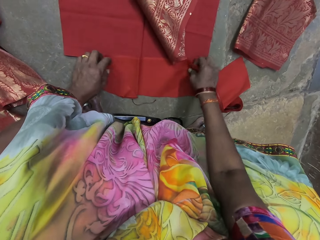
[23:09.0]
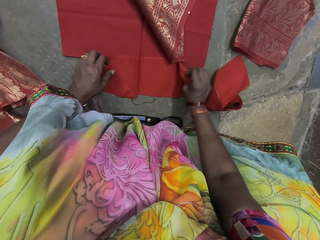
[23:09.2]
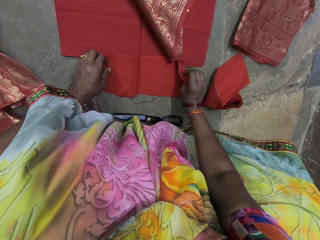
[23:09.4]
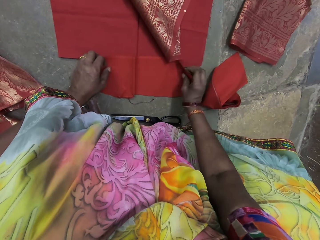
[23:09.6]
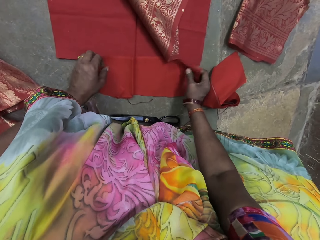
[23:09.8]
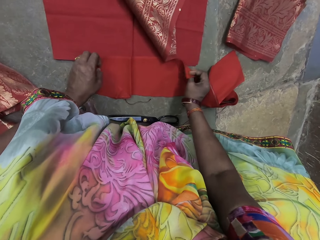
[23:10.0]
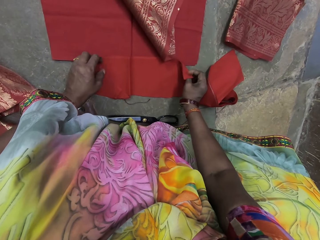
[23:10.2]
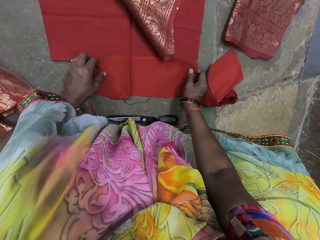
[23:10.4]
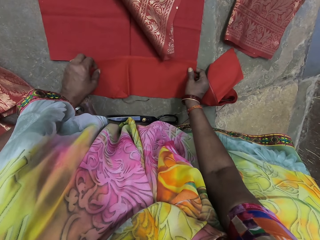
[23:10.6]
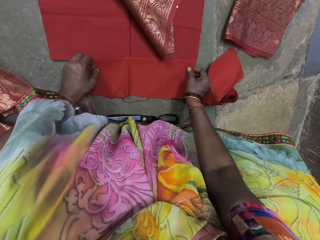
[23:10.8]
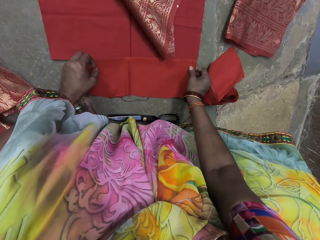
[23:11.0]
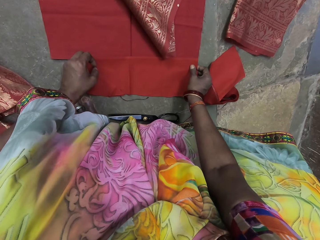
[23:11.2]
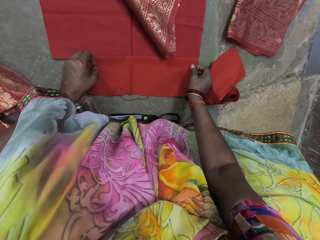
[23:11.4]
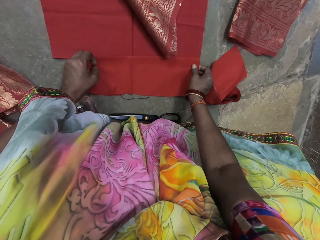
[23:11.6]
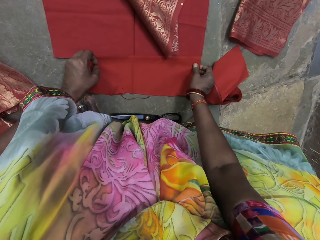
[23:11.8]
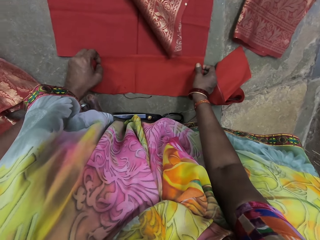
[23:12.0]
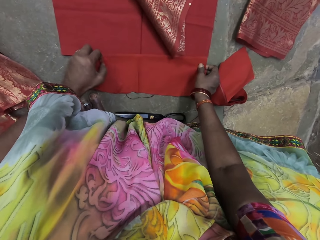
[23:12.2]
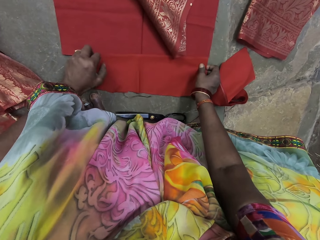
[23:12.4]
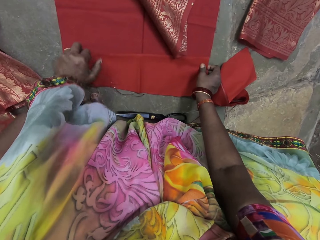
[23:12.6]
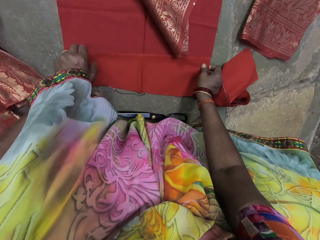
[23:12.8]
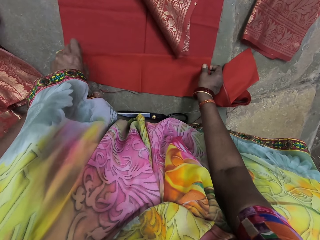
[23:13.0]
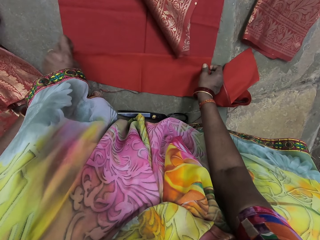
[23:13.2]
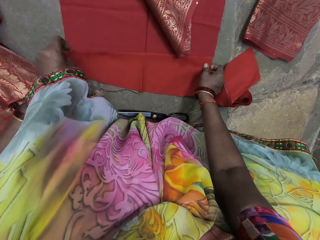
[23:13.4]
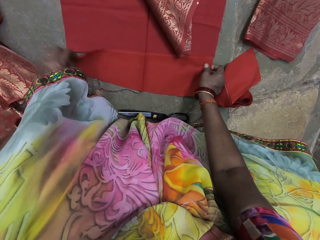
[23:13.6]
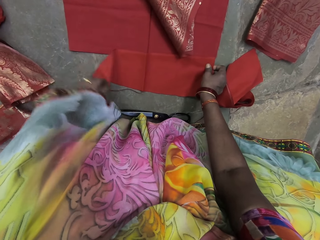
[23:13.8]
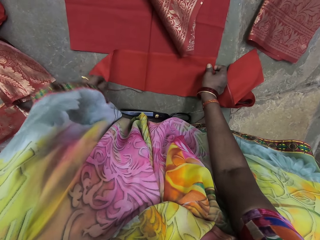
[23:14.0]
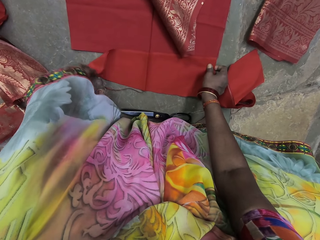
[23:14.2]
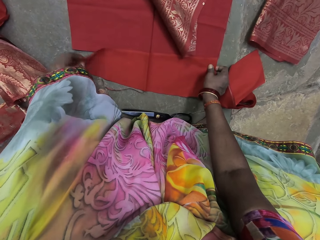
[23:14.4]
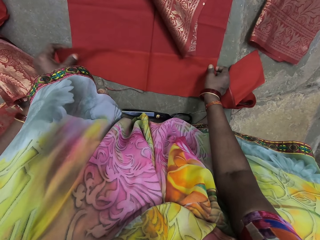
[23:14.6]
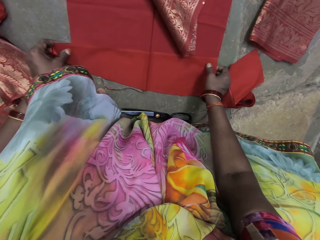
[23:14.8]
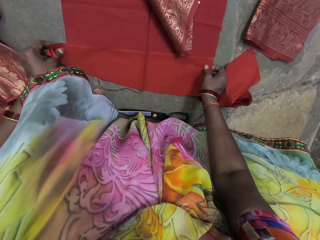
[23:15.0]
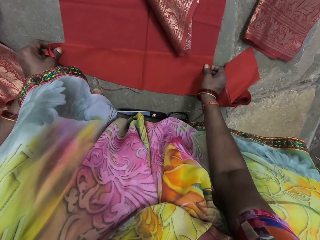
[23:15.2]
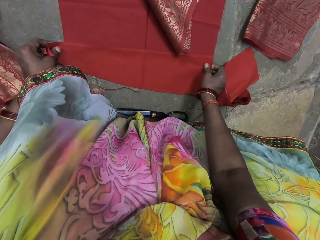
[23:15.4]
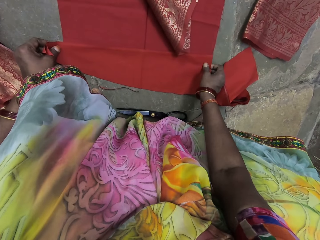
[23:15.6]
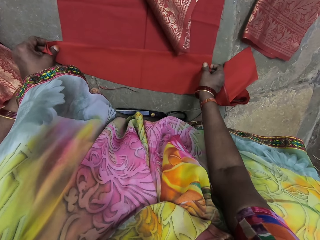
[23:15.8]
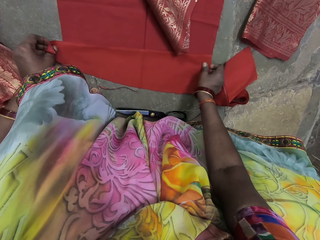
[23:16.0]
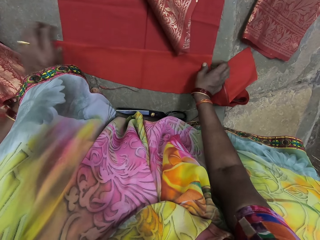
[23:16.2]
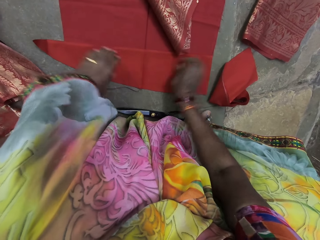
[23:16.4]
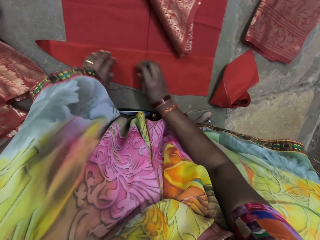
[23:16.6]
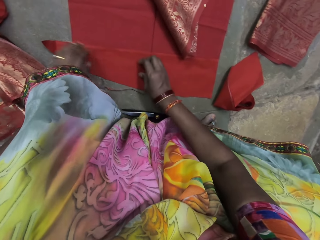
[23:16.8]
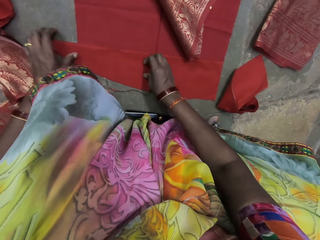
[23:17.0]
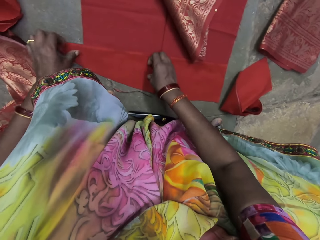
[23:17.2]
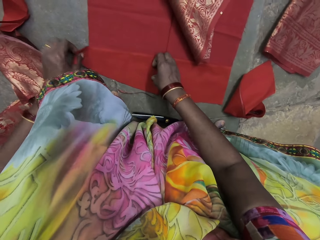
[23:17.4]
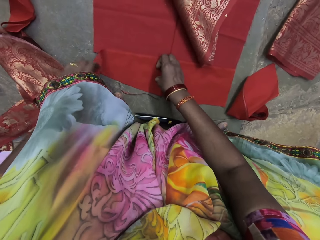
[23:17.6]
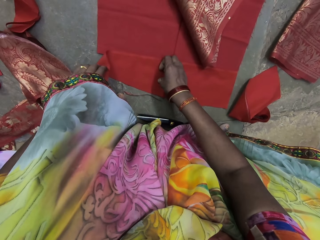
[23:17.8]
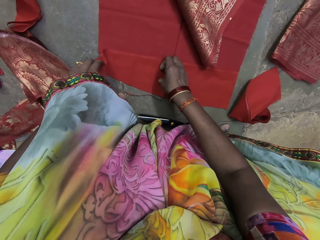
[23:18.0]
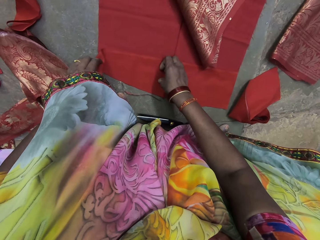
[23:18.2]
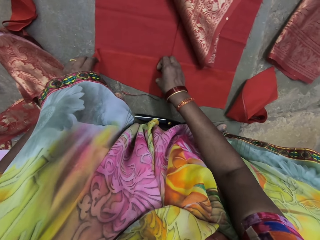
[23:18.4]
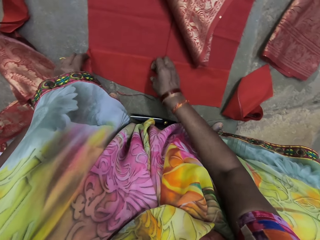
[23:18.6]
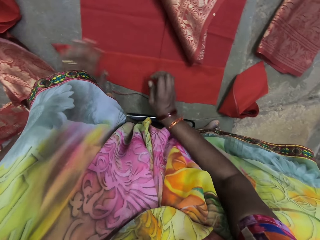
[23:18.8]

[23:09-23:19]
The camera wearer adjusts the fabrics on the floor with her hands.

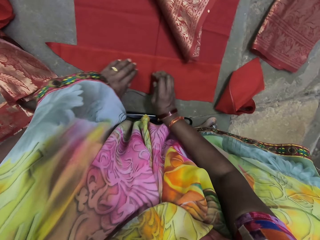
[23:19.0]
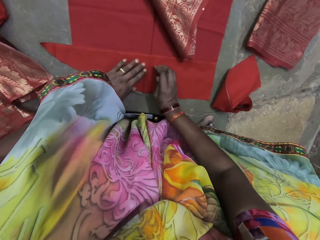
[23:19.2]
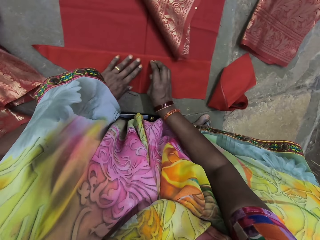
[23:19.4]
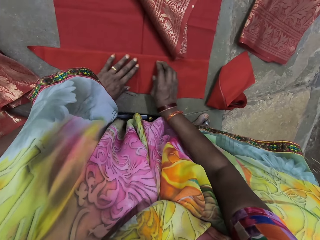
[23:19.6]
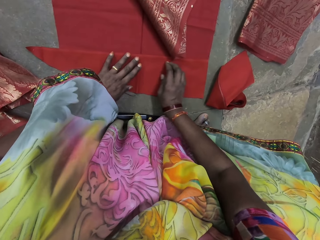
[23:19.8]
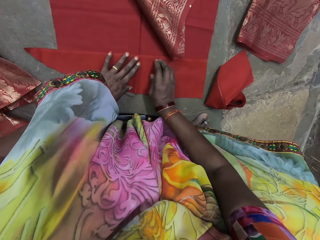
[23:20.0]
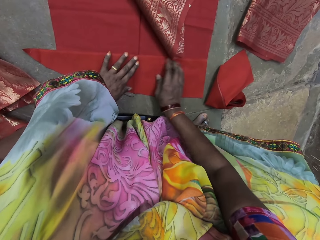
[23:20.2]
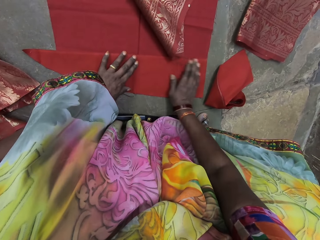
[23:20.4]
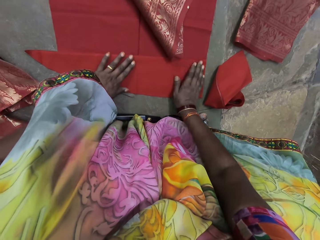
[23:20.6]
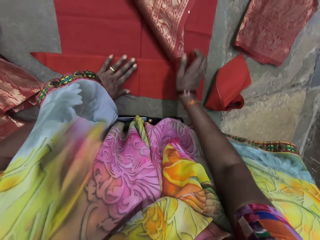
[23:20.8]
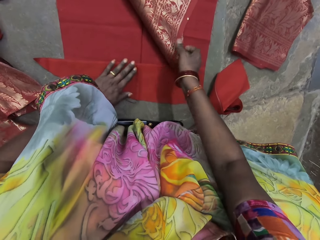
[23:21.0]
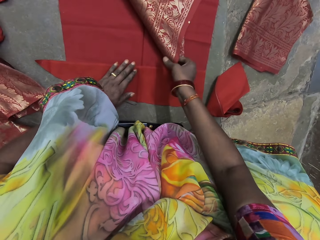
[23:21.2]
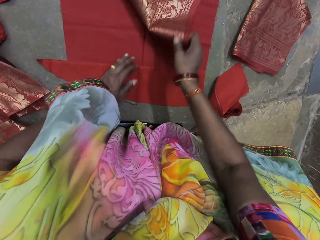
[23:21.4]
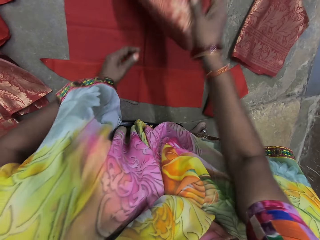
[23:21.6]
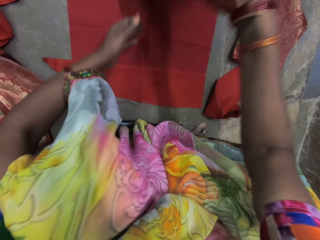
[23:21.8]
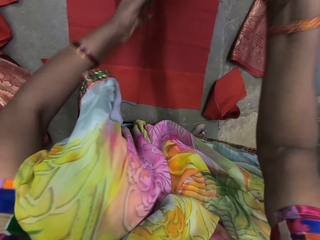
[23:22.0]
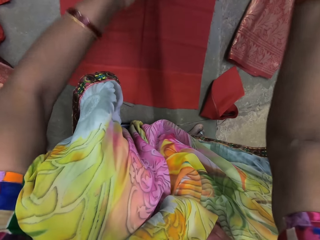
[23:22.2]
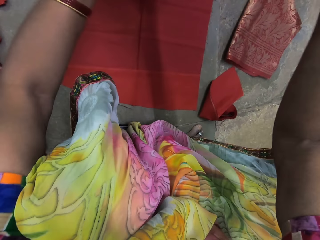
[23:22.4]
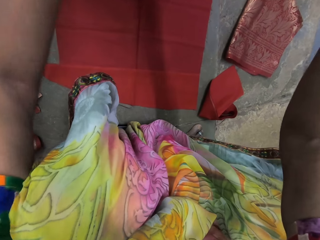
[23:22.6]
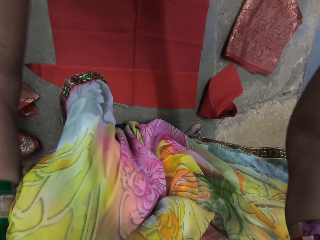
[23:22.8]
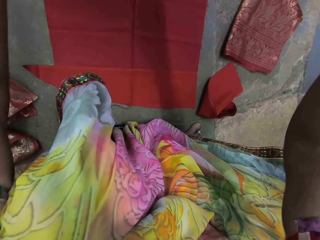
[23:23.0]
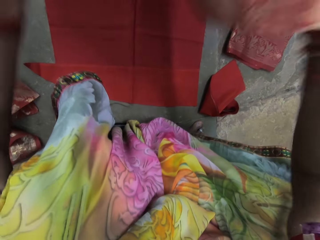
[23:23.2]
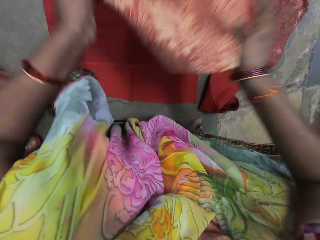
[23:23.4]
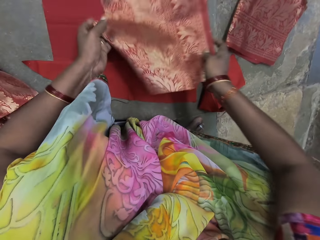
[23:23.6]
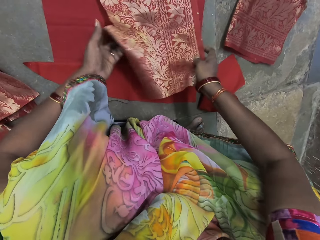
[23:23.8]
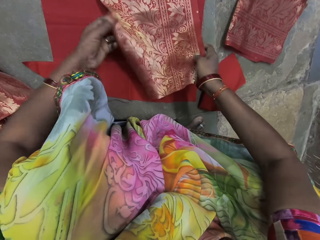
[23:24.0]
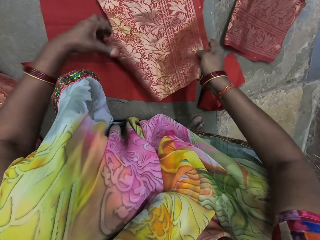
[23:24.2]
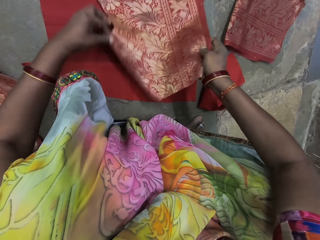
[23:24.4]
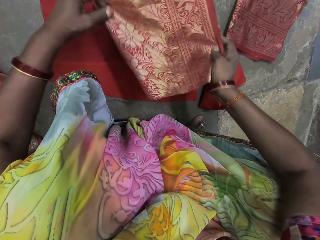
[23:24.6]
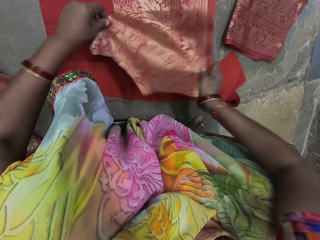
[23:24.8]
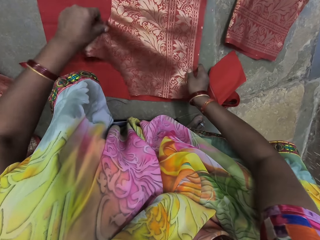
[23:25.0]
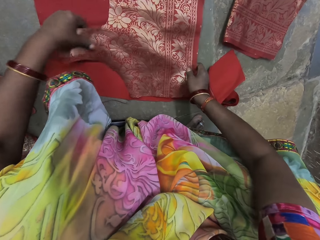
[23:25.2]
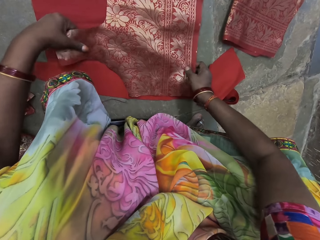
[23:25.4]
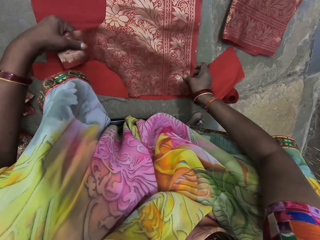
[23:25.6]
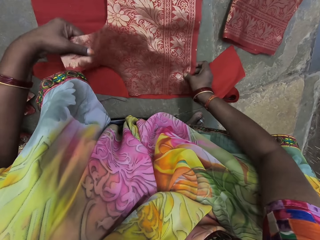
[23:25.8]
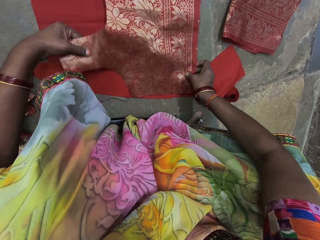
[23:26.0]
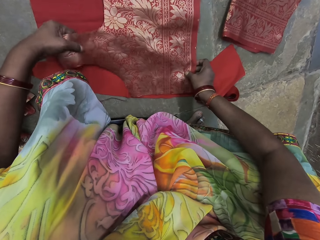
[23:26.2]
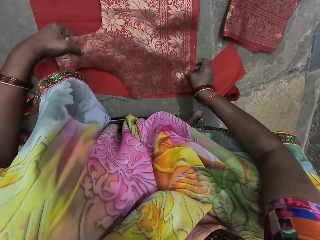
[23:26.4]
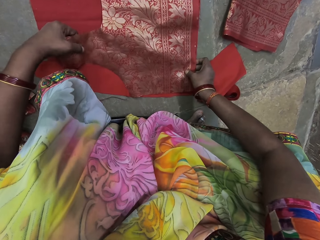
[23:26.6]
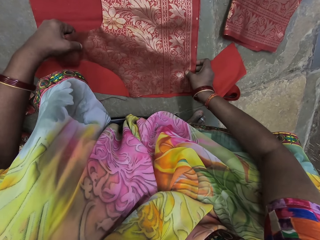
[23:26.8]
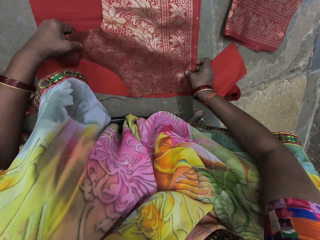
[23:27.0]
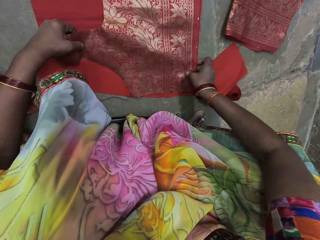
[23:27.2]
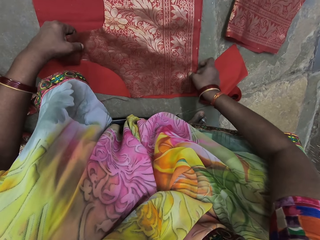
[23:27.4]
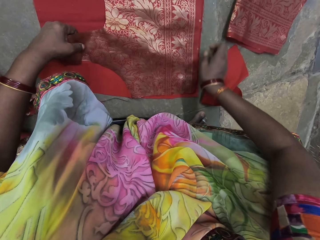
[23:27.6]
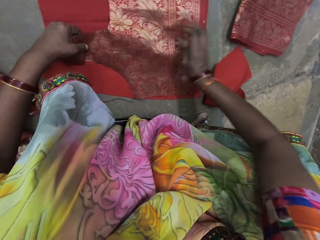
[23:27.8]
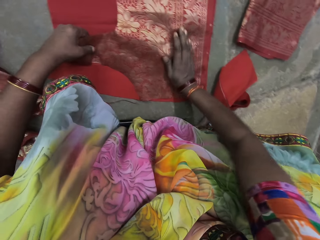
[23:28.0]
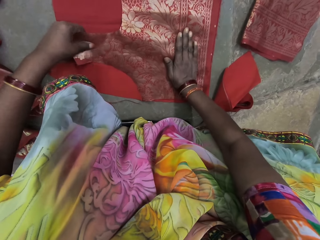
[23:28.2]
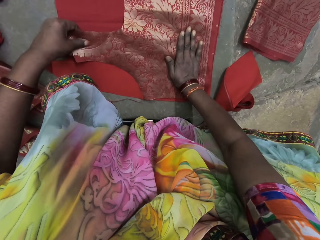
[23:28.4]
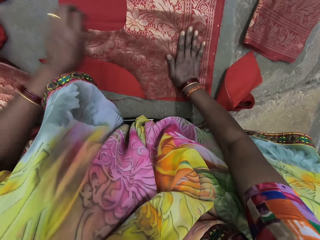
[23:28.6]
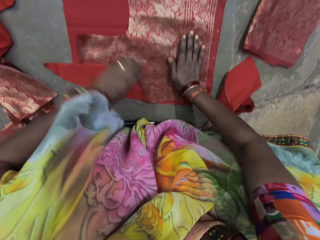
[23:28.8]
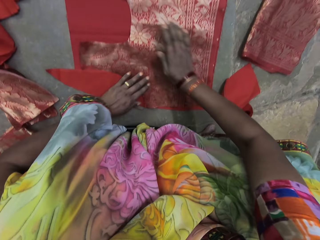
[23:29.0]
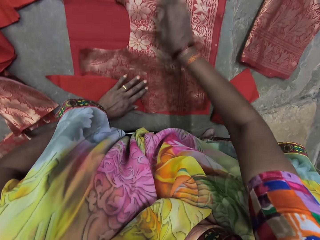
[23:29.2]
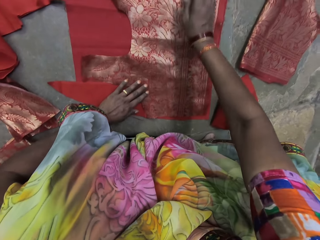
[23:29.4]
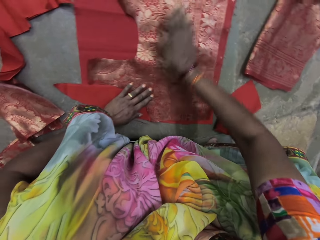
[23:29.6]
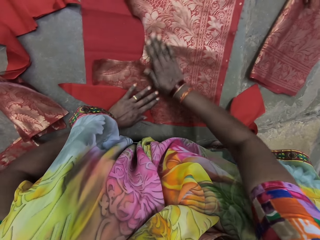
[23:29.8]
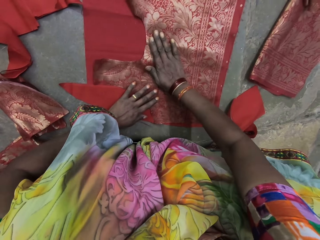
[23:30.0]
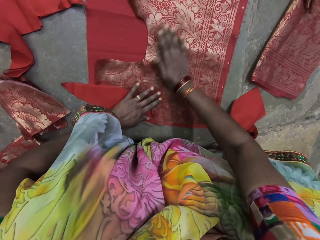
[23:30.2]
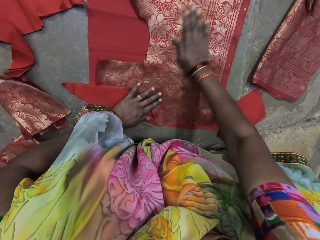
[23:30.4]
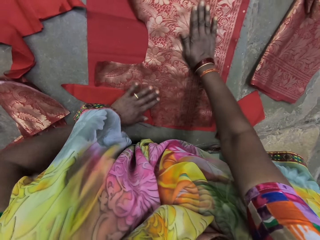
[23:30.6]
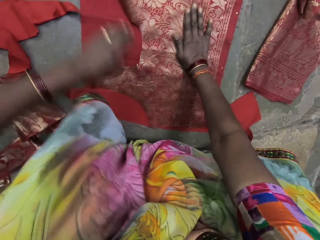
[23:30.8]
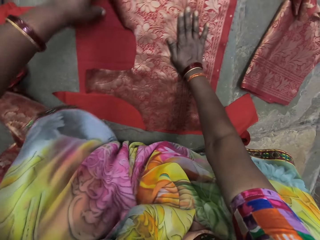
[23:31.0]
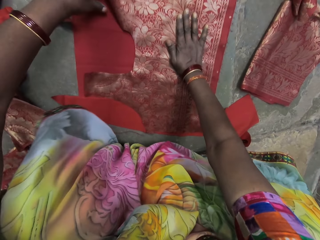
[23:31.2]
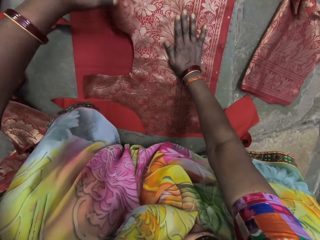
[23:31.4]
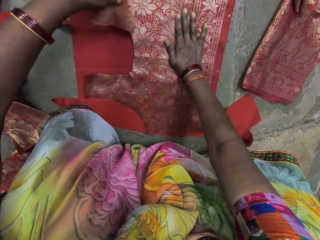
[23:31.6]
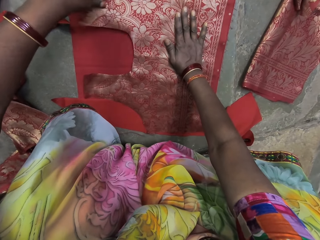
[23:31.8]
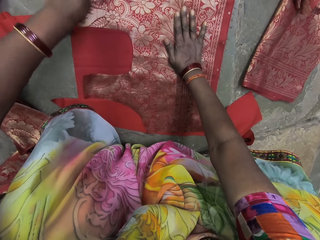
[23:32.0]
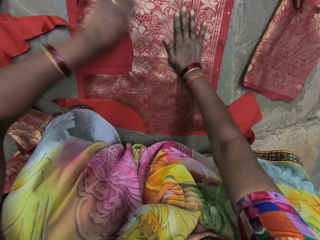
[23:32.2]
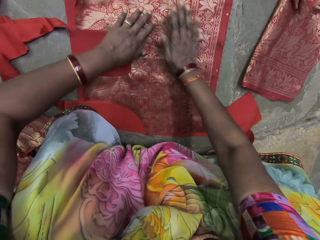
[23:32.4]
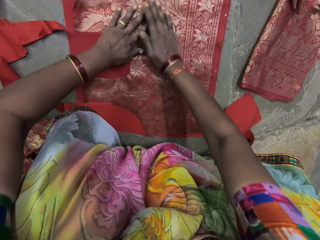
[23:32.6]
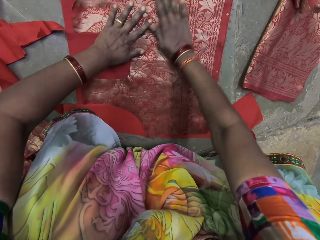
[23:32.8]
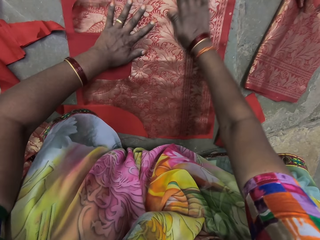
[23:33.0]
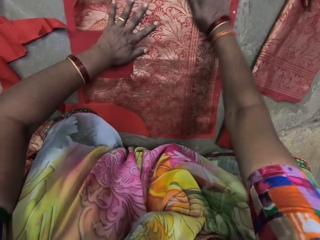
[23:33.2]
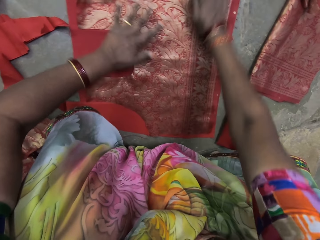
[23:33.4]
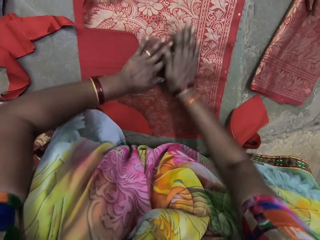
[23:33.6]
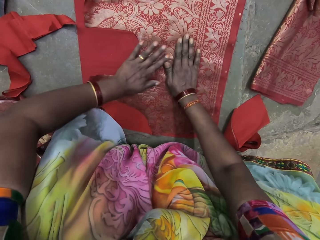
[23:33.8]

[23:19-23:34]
The camera wearer picks up the fabric from the fabric on the other fabric with her right hand. She carries a piece of cloth. She holds the fabric with her hands and drops the fabric on the other fabric with her hands. She aligns pieces of cloth. She spreads the fabric with her hands.
